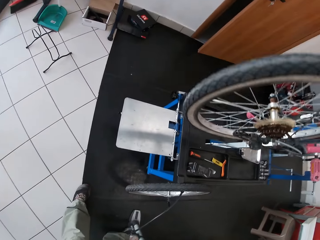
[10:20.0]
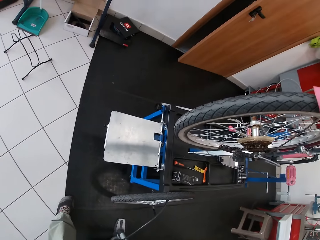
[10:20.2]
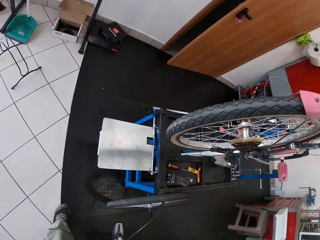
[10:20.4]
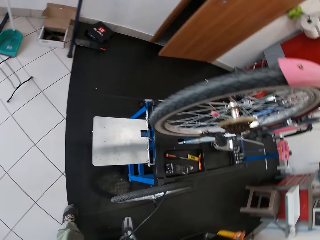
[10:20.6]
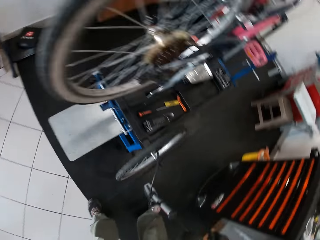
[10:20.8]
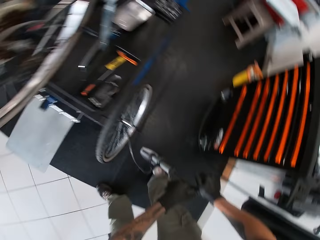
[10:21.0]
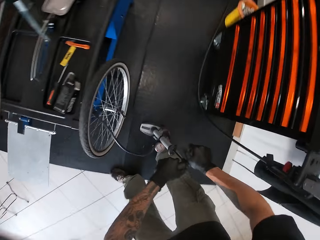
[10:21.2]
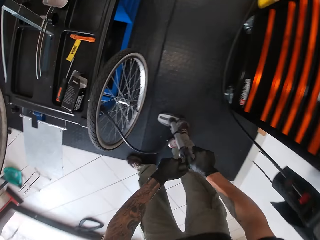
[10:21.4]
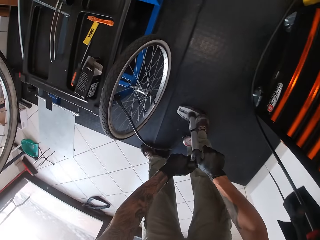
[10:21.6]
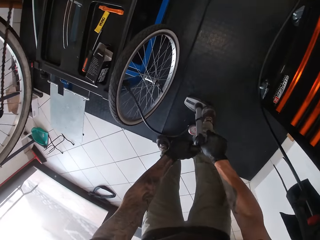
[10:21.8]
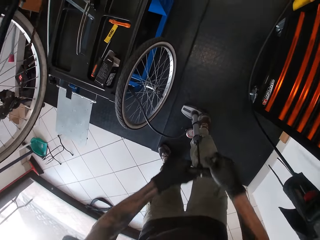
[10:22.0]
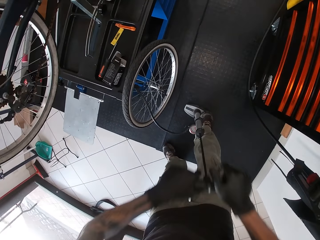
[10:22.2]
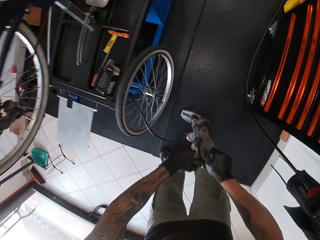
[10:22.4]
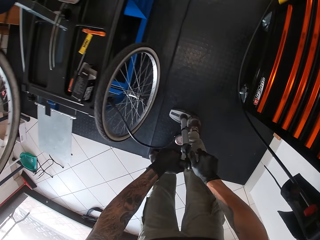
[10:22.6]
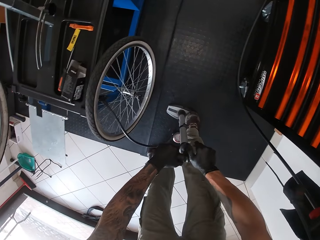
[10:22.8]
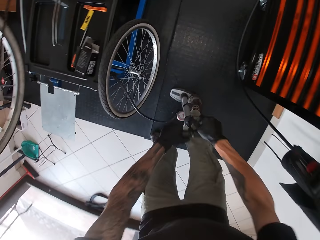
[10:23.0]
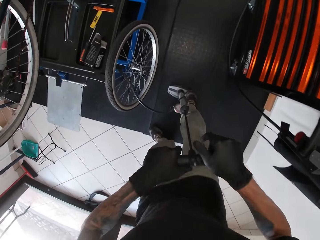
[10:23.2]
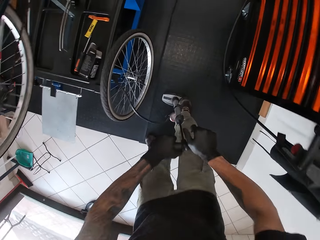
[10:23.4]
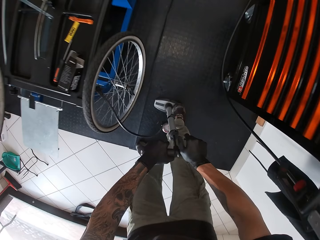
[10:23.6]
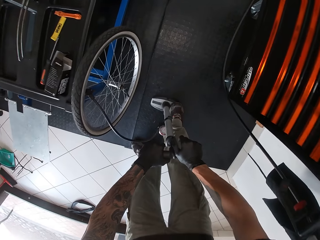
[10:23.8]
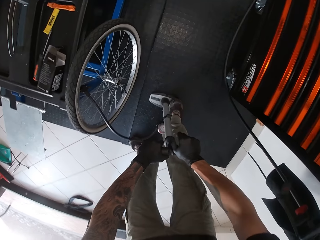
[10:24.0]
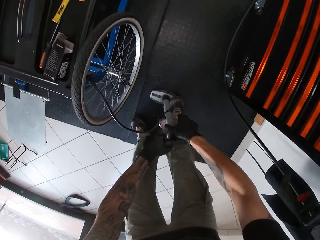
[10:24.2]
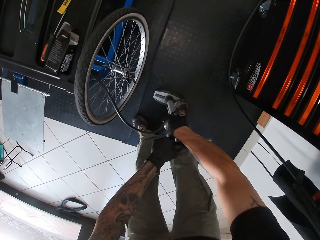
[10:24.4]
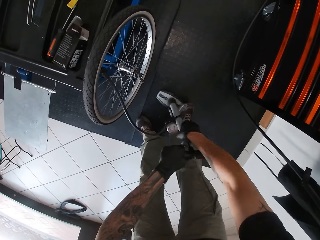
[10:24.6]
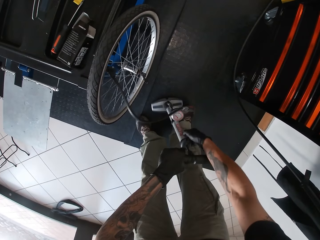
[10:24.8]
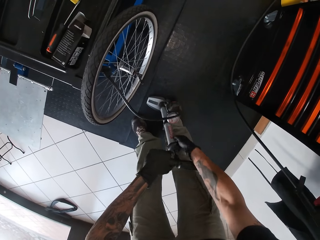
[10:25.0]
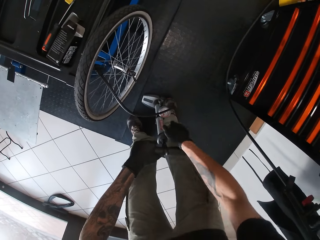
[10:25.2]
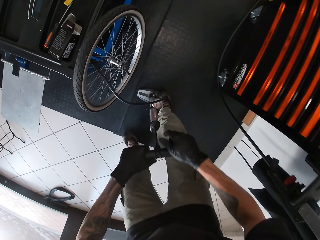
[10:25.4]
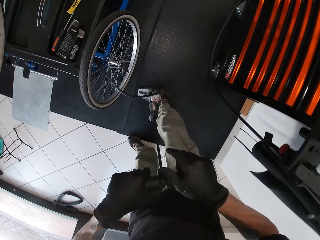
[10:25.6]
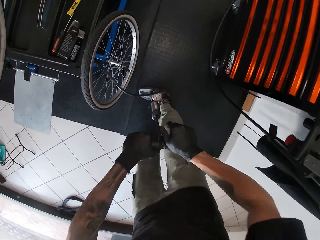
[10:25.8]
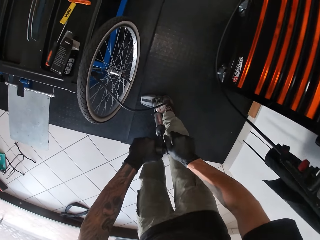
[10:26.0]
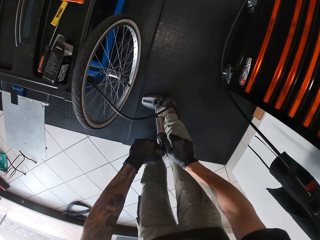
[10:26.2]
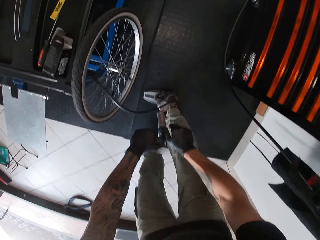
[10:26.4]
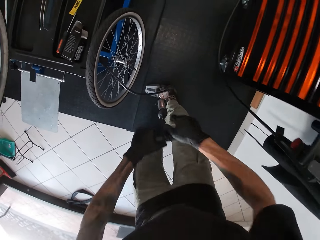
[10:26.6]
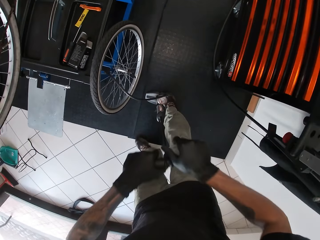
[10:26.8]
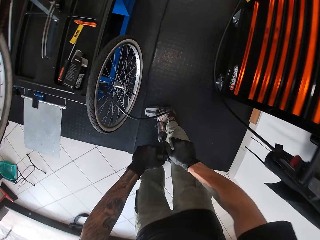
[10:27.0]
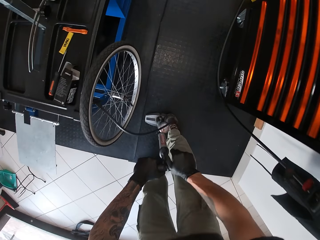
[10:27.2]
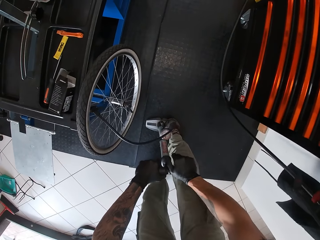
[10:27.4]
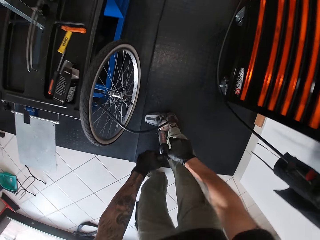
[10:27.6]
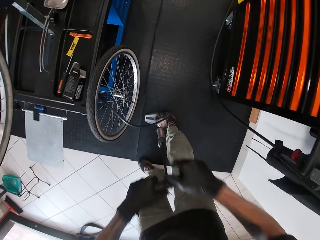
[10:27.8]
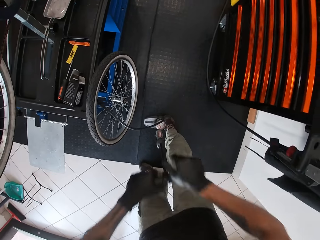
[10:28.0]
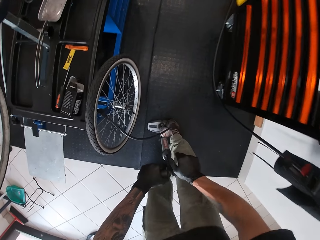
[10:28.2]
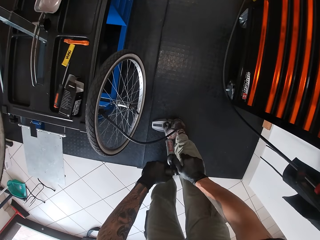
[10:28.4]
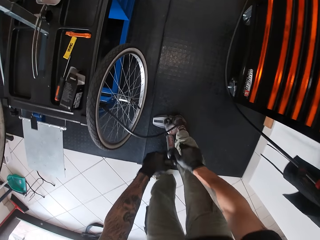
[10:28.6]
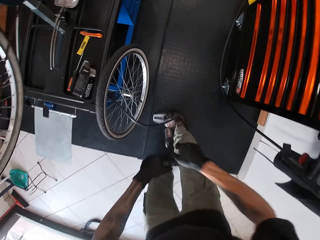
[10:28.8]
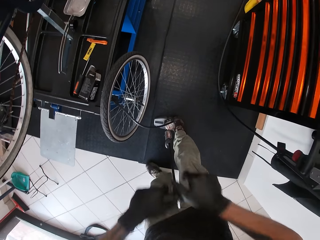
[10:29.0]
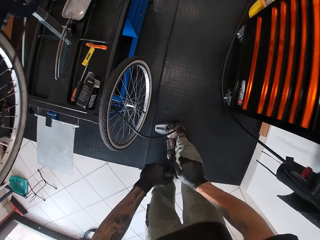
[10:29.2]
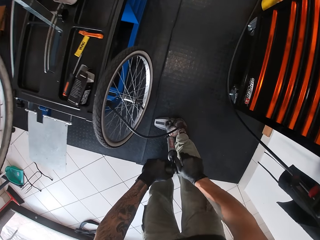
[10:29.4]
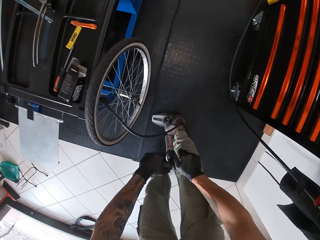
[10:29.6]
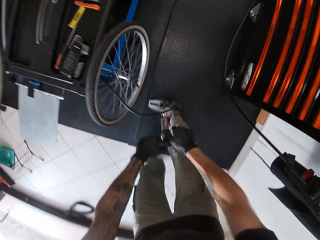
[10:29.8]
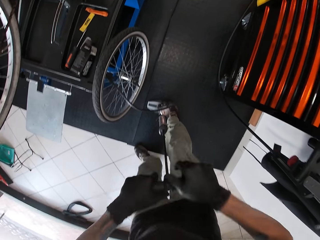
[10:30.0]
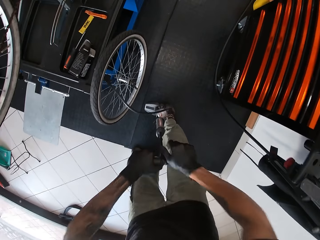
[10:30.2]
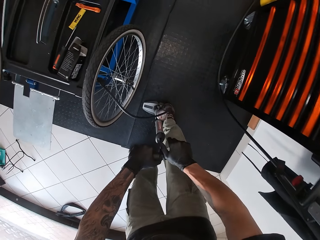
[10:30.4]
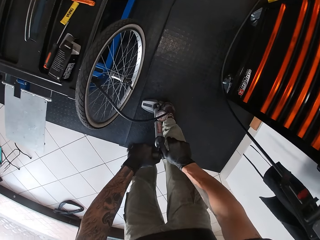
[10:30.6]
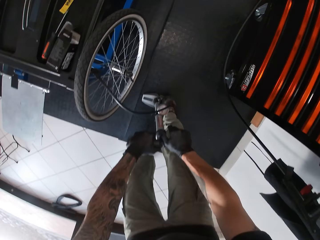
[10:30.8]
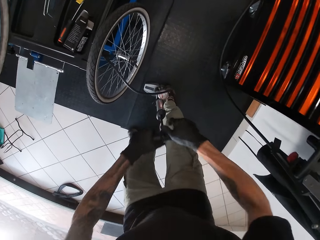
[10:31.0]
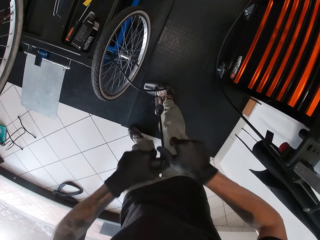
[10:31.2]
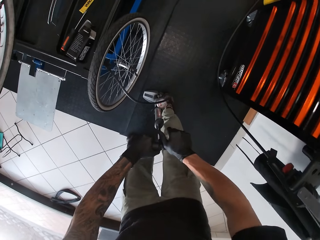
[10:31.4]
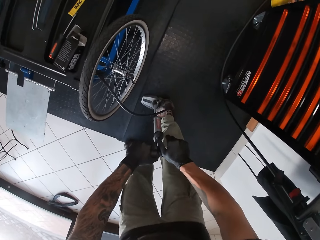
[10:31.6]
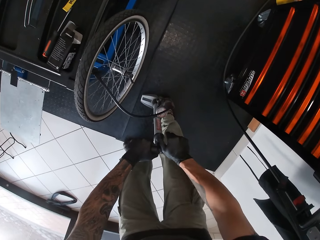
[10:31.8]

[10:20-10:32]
The camera wearer turns the pump.

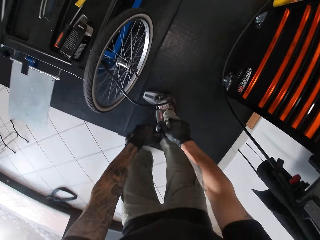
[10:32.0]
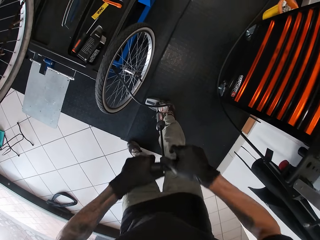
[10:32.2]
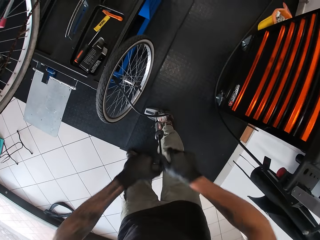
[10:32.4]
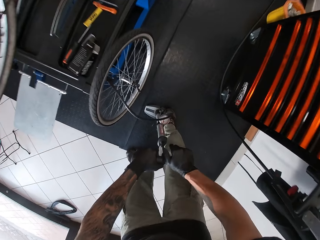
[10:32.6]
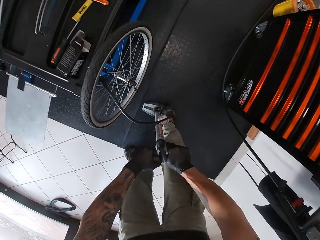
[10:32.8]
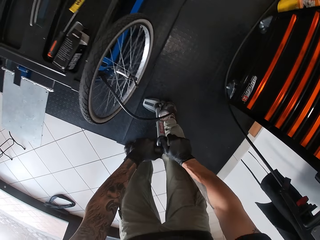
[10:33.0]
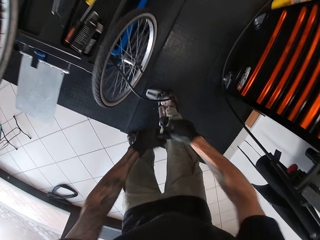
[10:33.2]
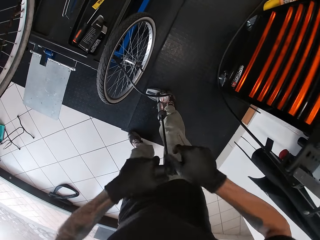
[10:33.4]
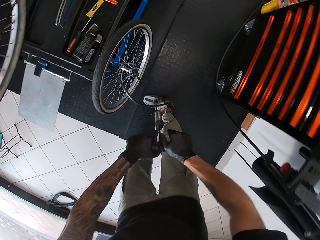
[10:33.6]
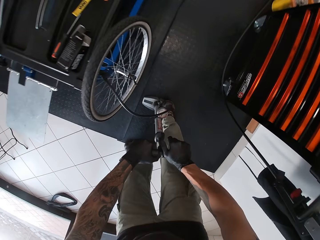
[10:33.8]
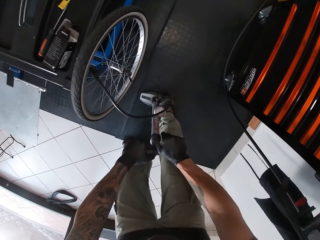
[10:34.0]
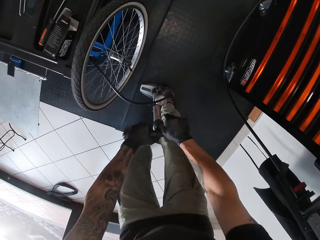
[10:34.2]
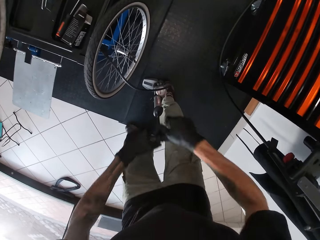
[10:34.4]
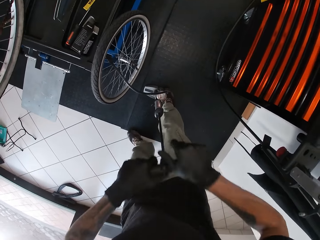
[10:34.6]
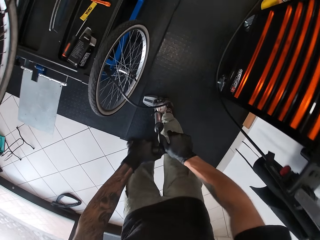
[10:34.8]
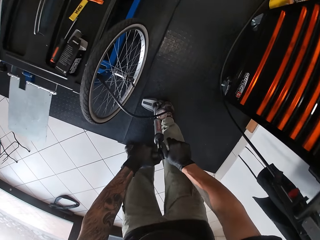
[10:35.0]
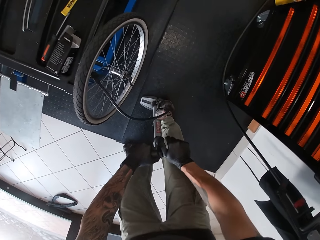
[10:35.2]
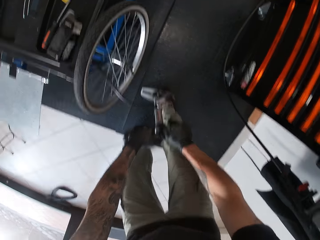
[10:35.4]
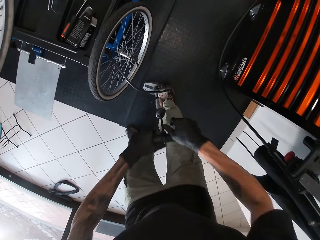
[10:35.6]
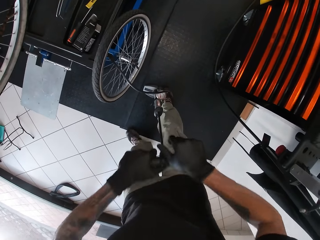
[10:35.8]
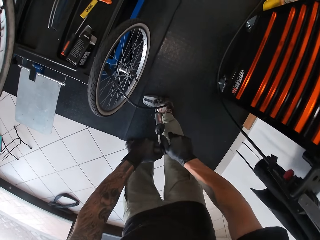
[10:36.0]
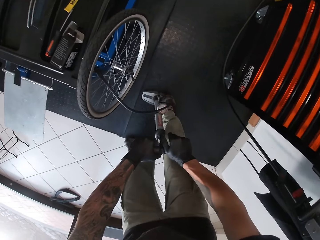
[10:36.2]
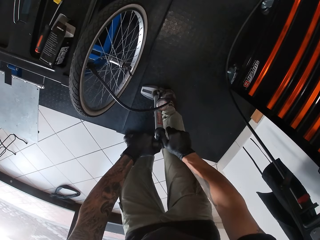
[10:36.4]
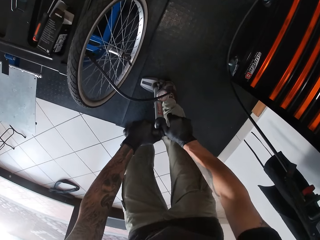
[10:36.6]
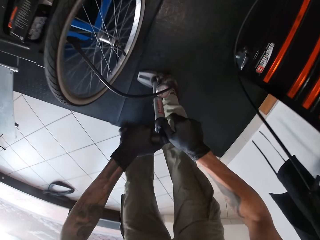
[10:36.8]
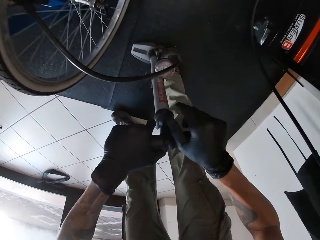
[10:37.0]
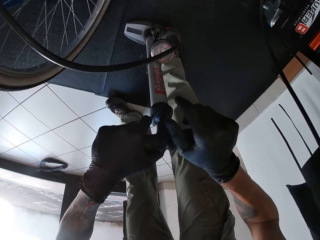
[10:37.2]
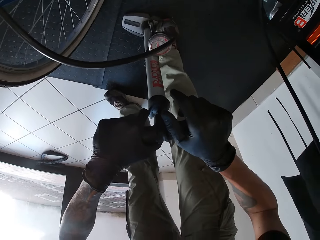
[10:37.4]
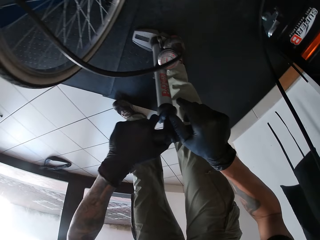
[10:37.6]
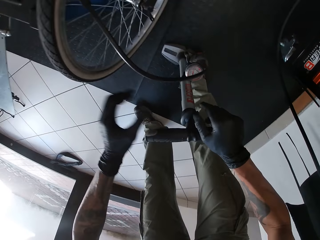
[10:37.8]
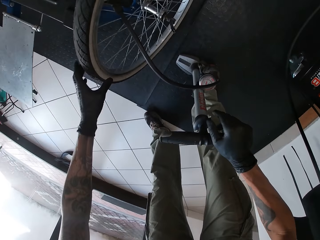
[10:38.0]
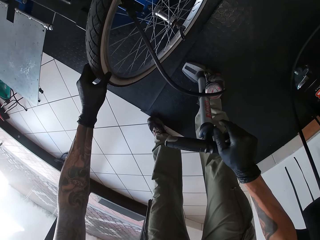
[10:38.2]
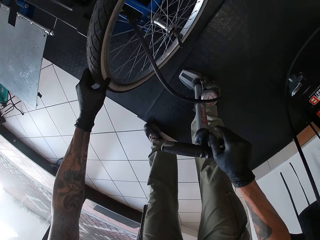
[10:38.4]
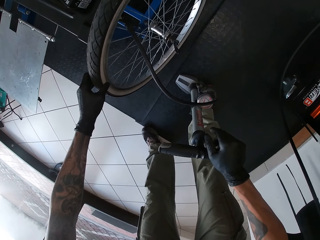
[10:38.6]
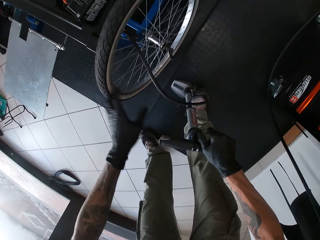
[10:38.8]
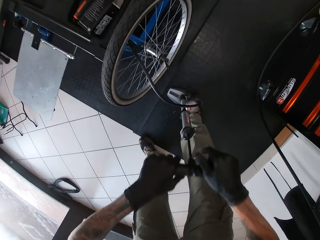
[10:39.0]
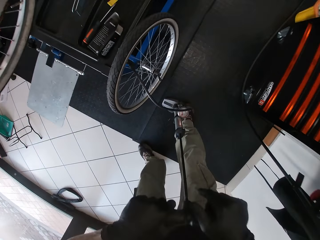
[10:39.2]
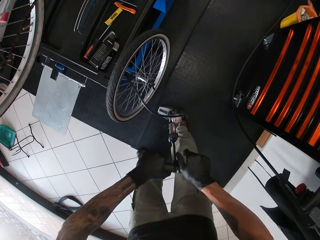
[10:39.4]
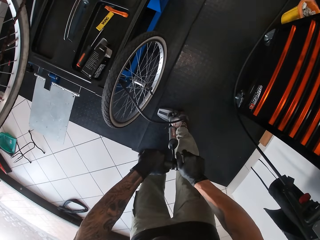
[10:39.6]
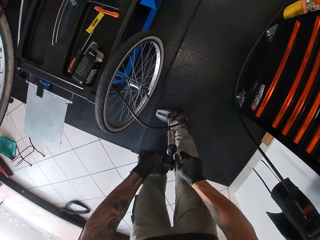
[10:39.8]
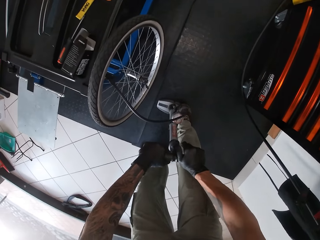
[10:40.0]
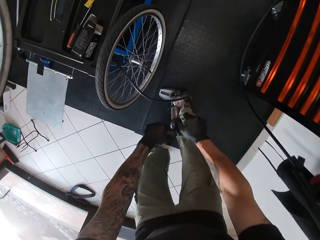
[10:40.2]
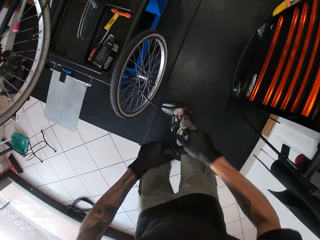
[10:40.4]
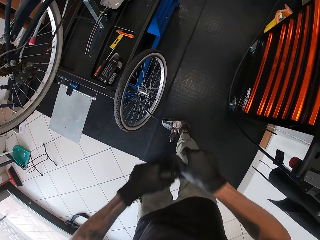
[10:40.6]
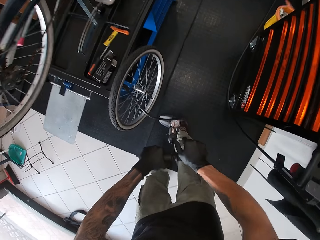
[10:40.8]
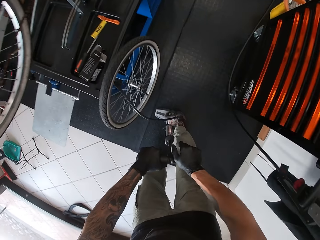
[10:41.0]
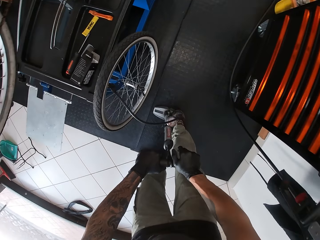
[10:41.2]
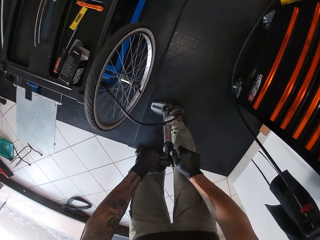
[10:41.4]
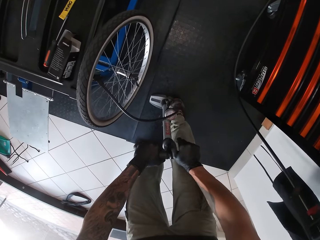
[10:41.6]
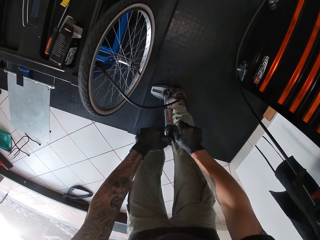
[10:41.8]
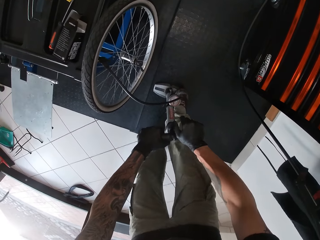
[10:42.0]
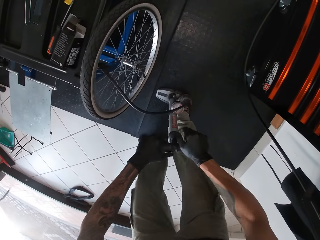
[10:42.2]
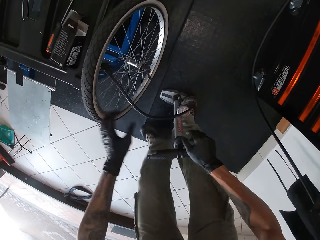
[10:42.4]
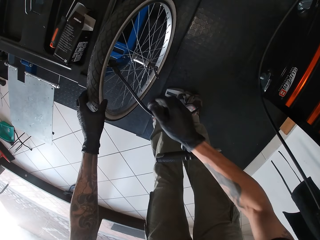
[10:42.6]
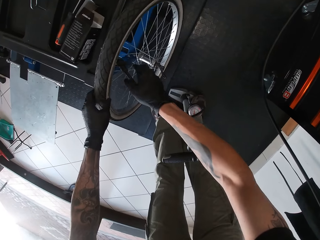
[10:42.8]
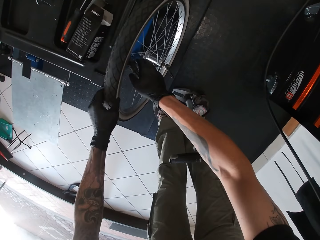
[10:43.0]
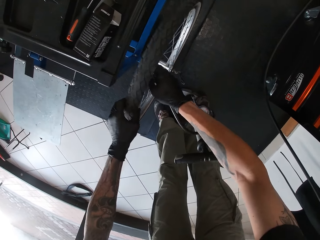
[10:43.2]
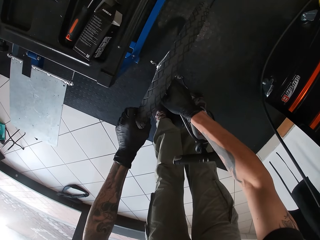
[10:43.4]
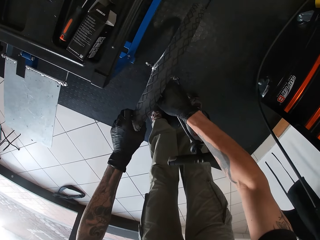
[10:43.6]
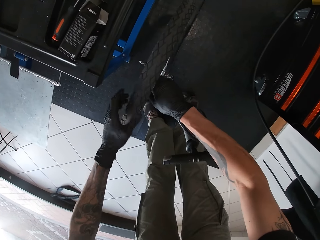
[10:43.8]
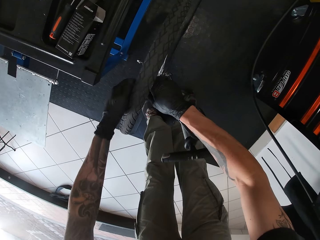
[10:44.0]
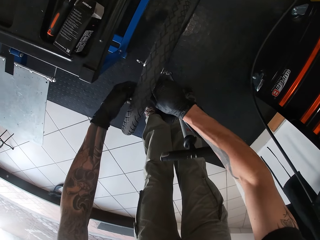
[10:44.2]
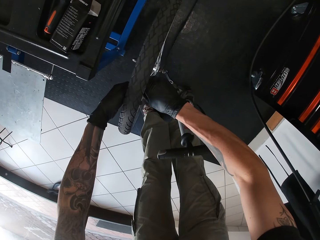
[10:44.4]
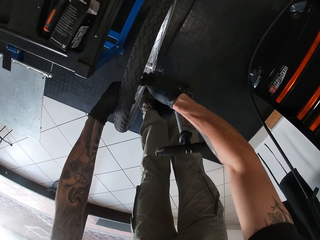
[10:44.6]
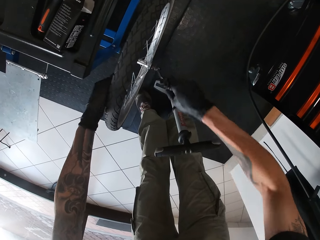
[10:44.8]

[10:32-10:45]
The camera wearer examines the tire with his left hand. He touches the tire with his left hand. He pumps the tire with the tire pump in both hands. He detaches the tire pump from the tire with both hands.
